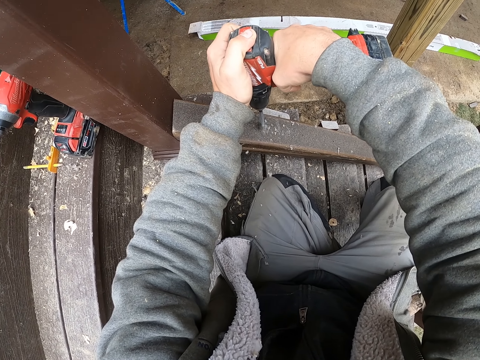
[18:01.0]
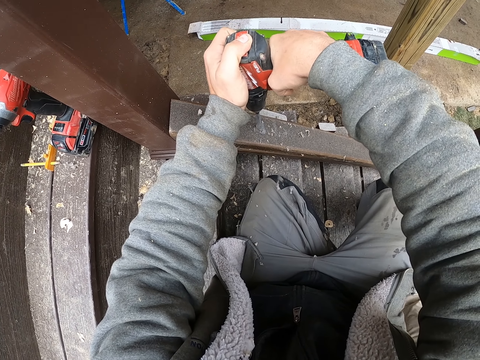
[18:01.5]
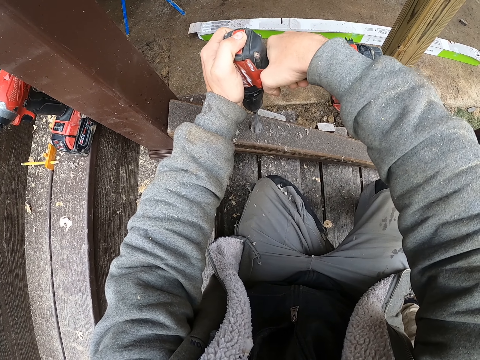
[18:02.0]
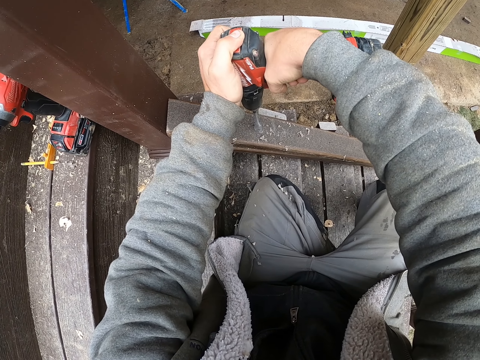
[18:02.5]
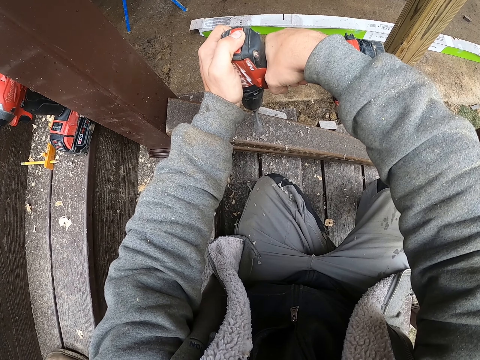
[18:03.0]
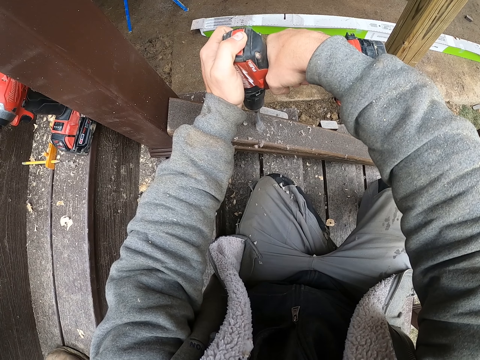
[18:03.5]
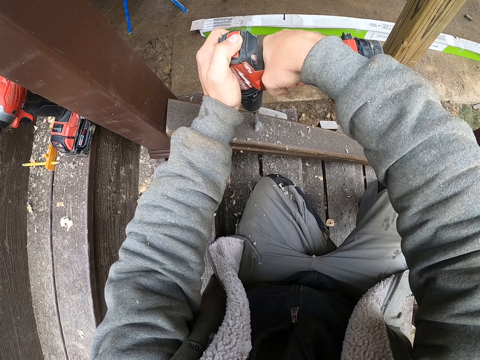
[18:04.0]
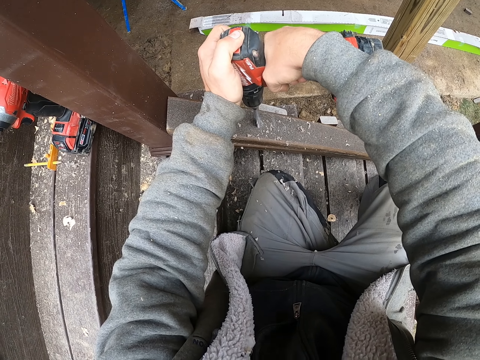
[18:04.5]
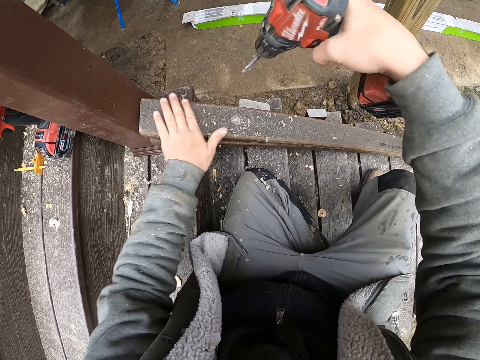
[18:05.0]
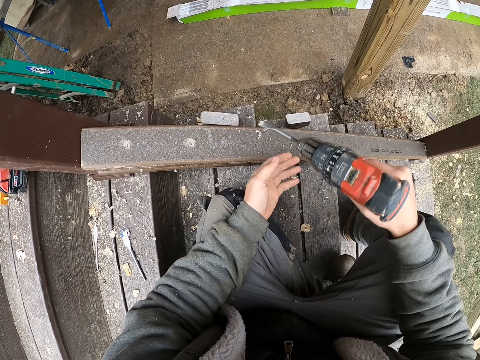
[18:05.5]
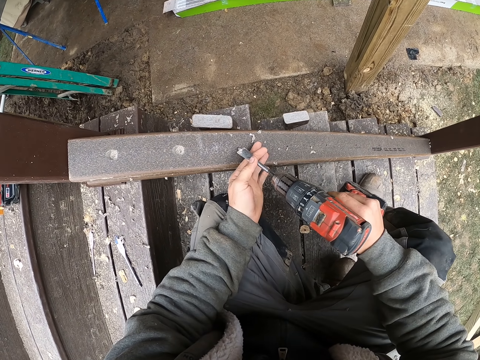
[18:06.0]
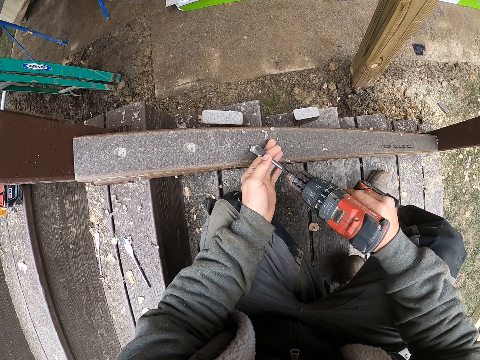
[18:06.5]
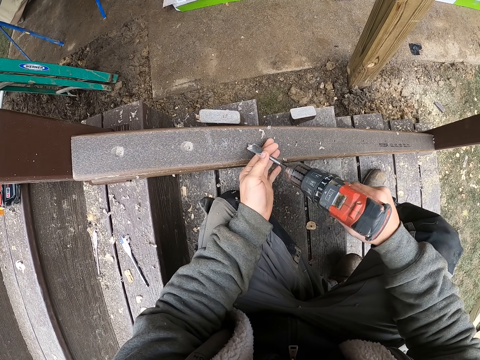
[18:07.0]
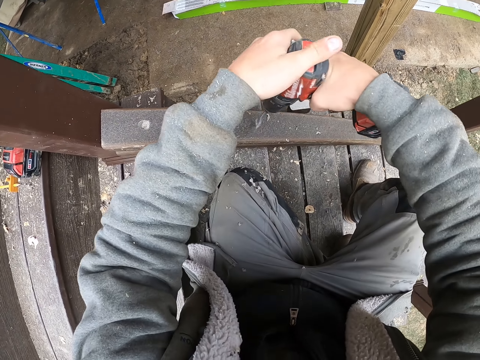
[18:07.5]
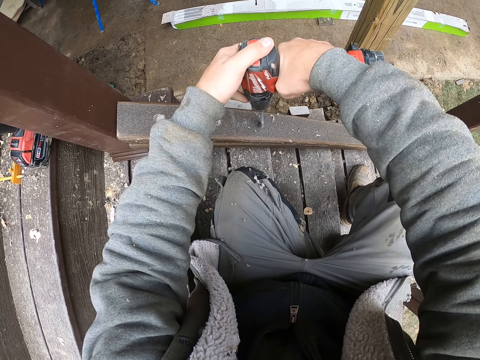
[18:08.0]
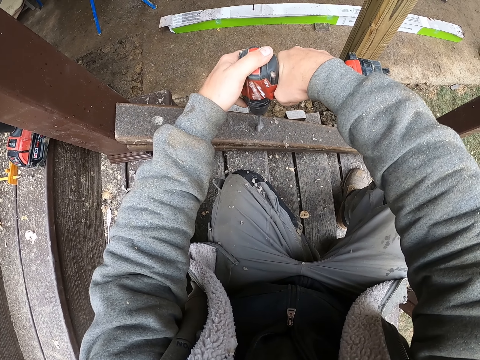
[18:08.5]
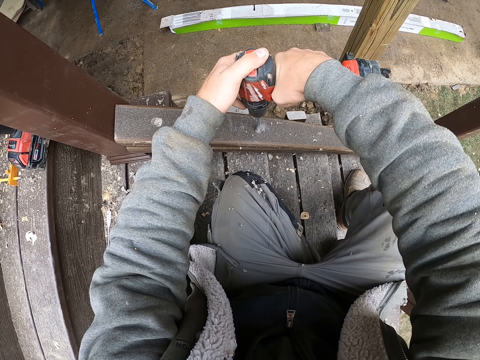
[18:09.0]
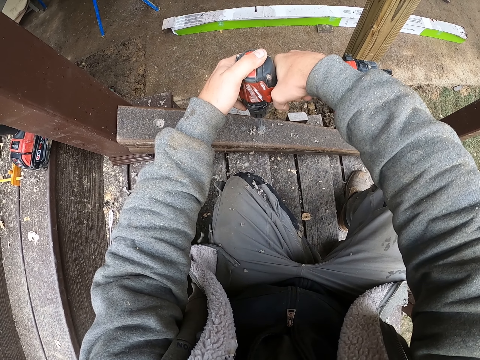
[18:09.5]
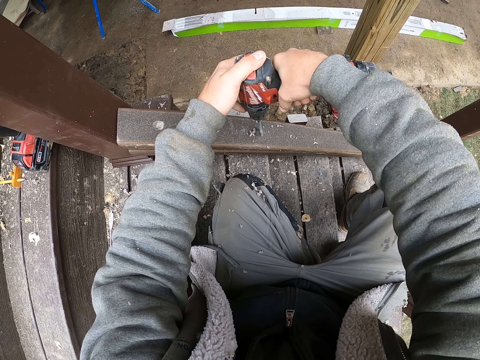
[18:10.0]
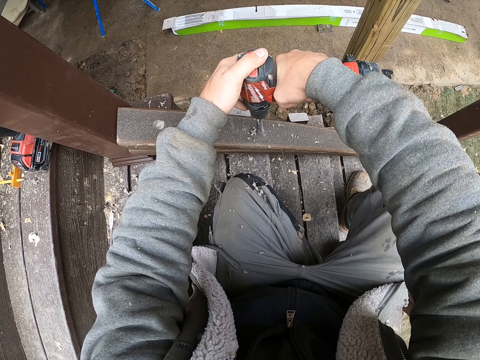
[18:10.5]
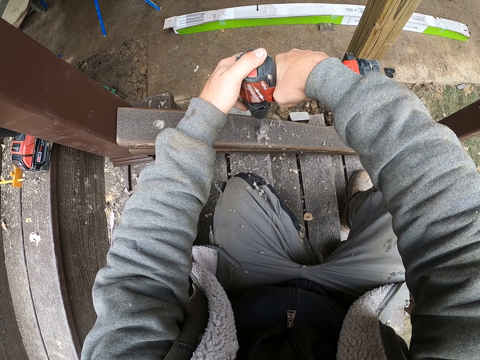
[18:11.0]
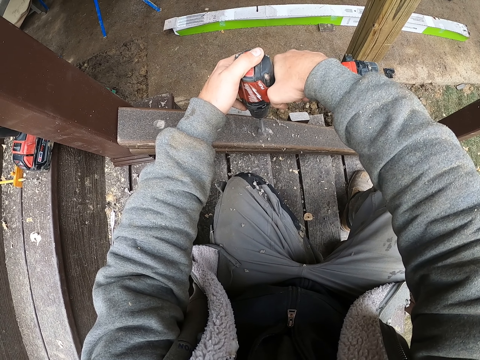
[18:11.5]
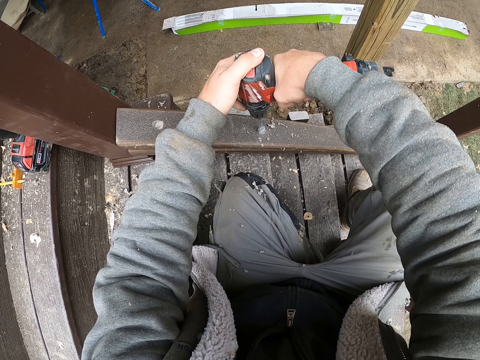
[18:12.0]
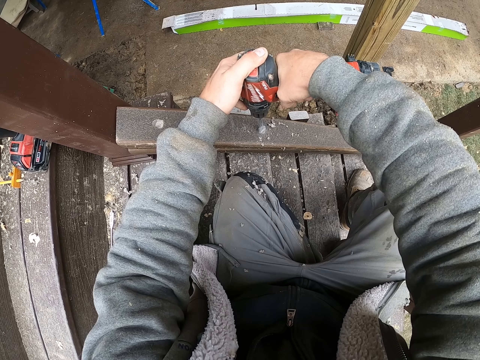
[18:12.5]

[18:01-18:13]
The camera wearer wipes the wood. They hold the drill. They put the drill on the wood. They hold the impact wrench. They drill the wood.

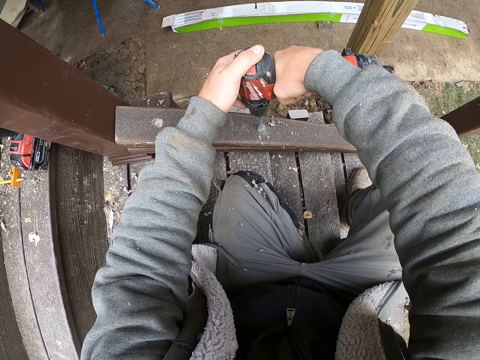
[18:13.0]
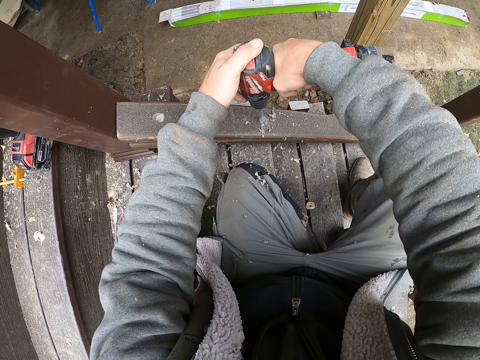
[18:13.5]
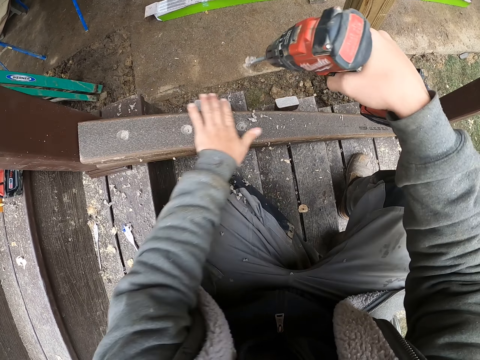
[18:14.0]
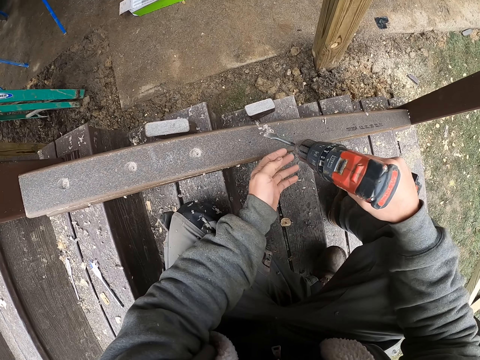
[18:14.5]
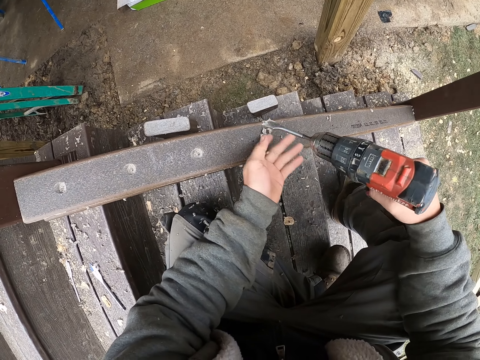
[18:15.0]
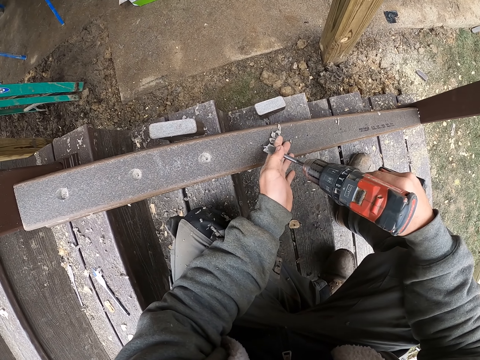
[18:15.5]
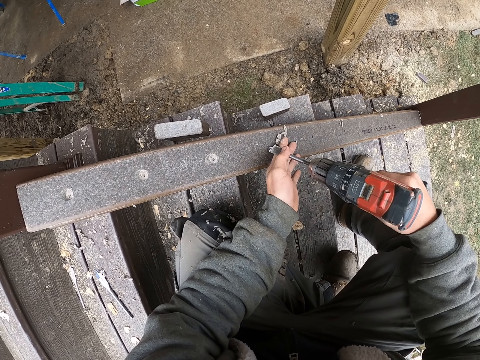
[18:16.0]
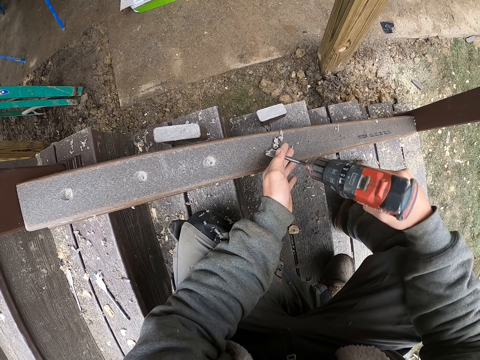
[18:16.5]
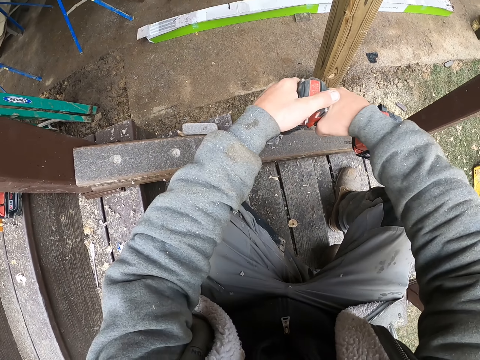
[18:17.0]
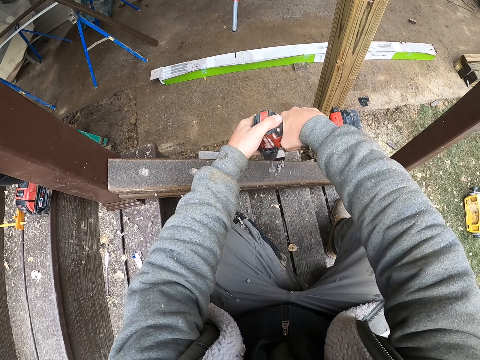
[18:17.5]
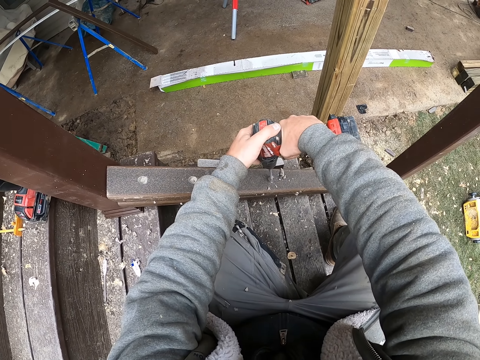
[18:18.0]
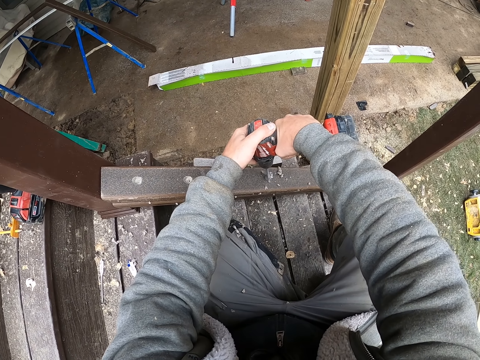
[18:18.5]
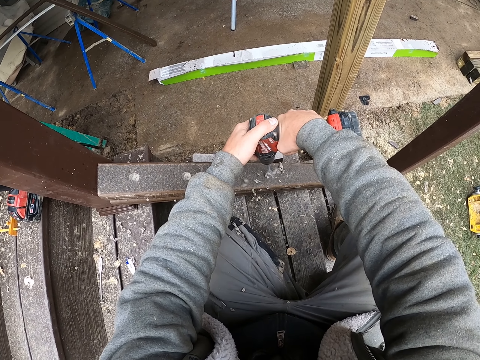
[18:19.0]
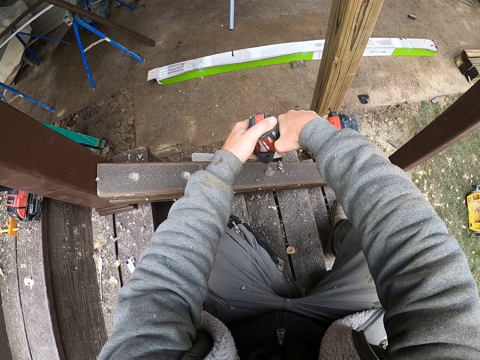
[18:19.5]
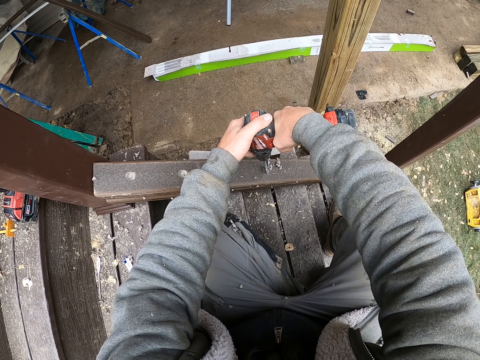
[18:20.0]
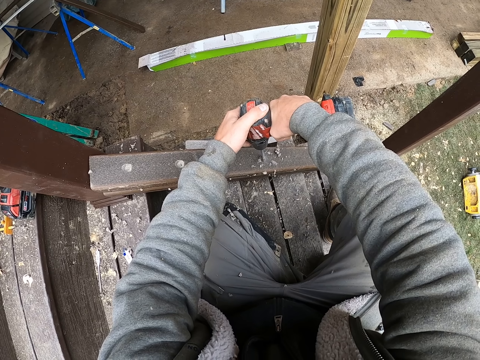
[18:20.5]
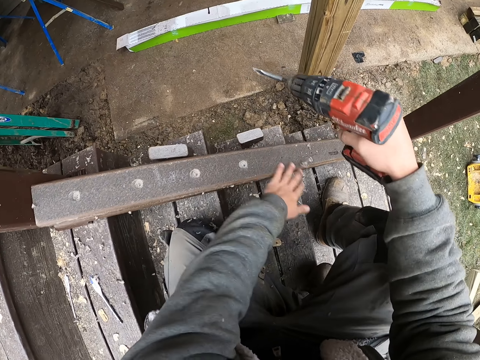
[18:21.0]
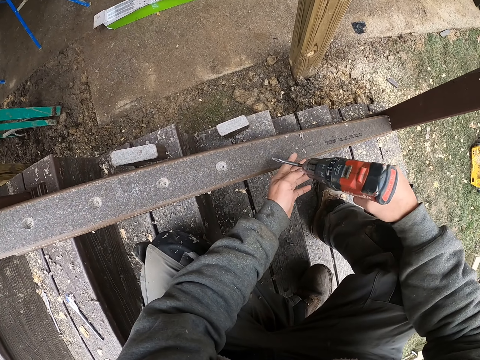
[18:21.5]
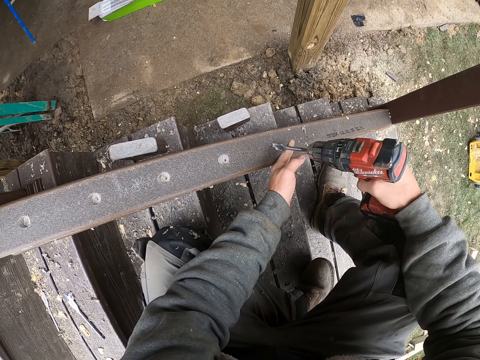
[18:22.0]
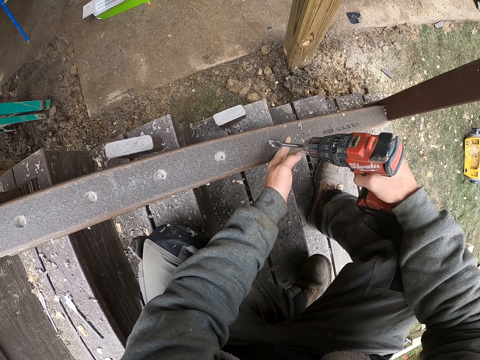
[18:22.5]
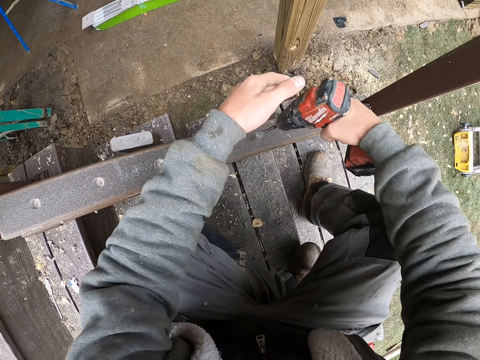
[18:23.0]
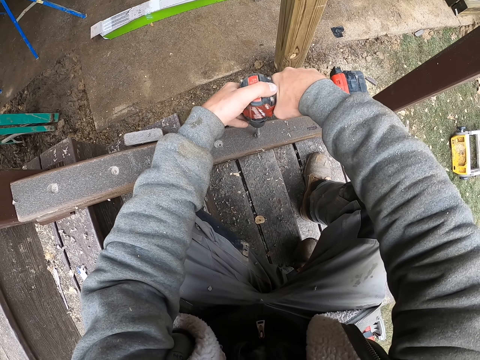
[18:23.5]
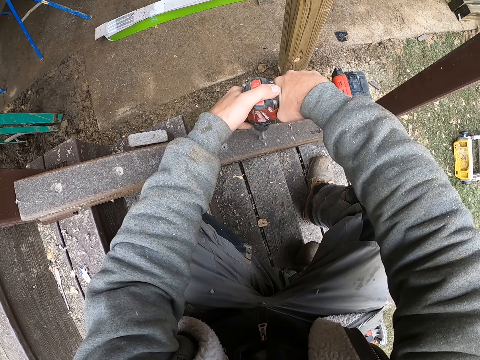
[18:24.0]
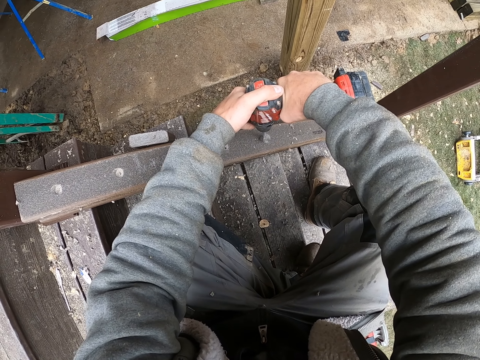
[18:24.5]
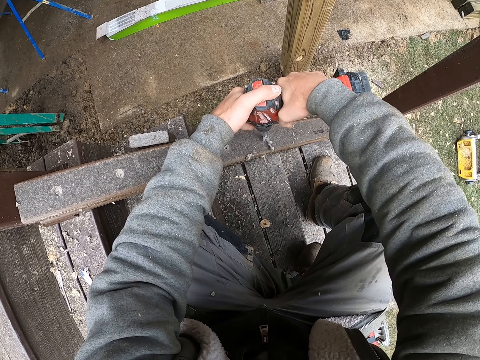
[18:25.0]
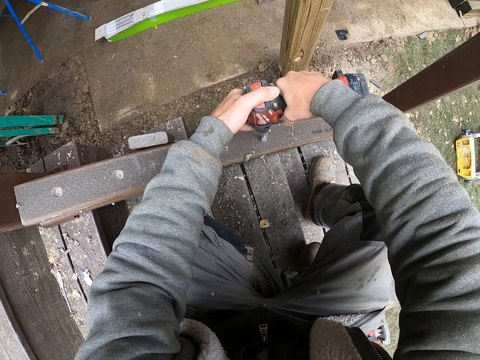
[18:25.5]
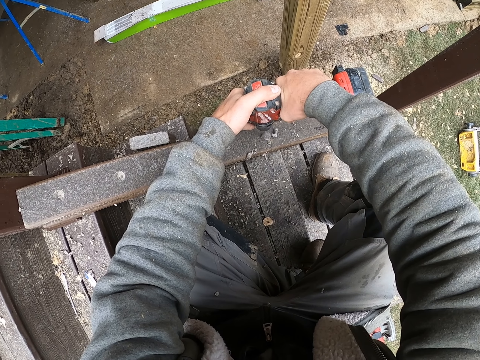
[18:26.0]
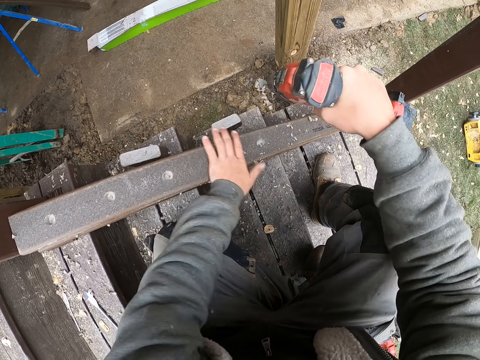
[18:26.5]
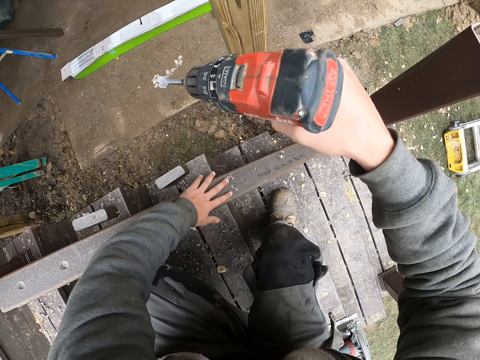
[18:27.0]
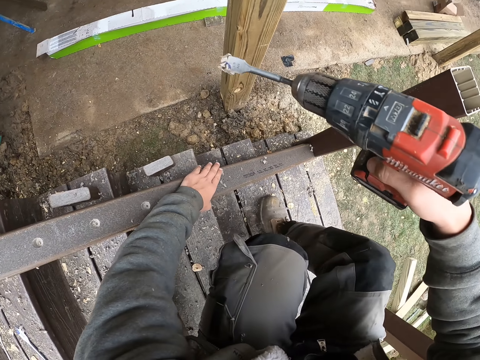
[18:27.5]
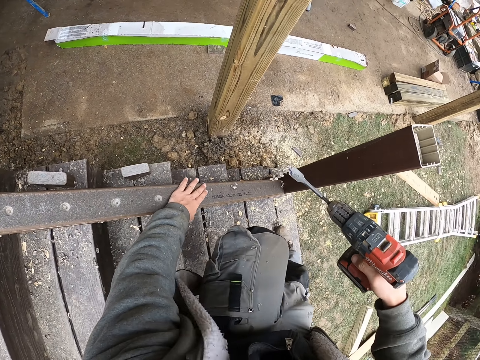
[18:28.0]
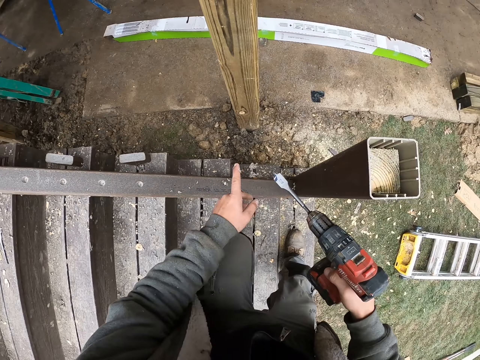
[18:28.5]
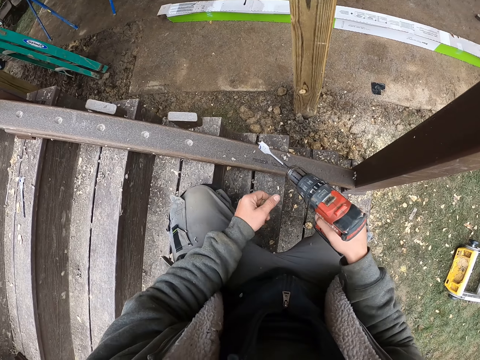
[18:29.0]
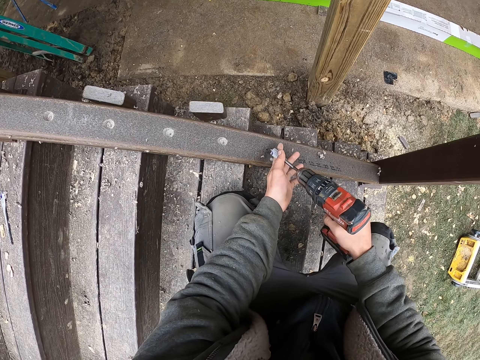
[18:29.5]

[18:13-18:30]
The camera wearer wipes the wood. He wipes the drill bit. He touches the drill's edge. He drills a hole on the wood and holds down the drill. He moves his left hand. He wipes the wood with his hand. He drills a hole on the wood. He holds down the drill. He wipes the wood with his hand. He moves his left hand. He moves his left hand again.
